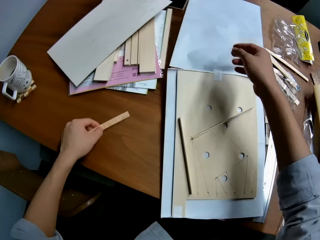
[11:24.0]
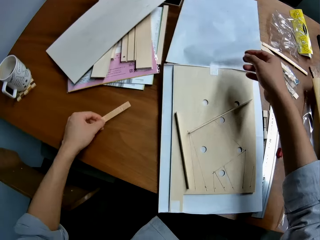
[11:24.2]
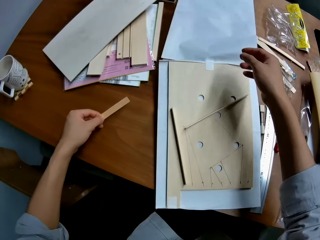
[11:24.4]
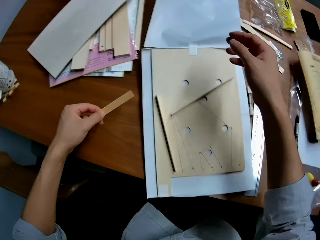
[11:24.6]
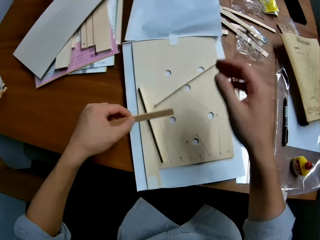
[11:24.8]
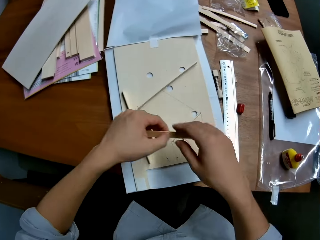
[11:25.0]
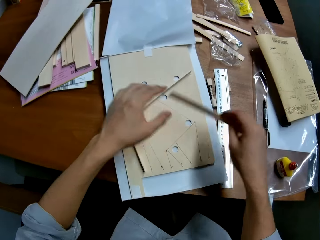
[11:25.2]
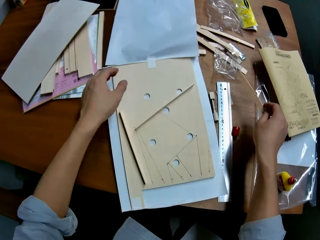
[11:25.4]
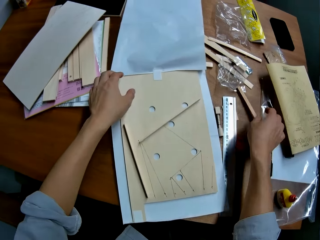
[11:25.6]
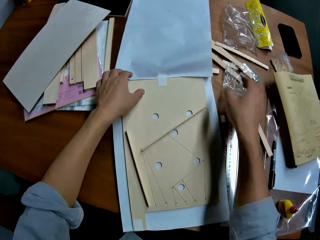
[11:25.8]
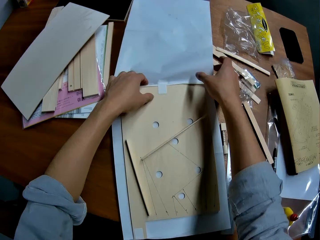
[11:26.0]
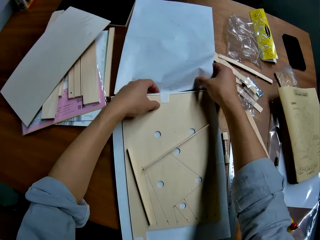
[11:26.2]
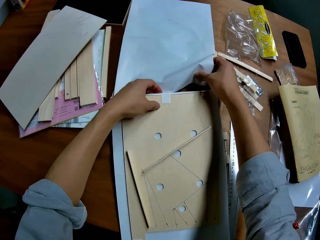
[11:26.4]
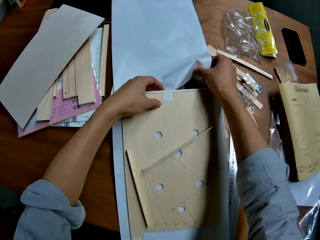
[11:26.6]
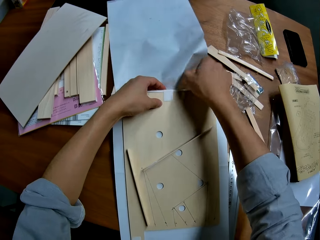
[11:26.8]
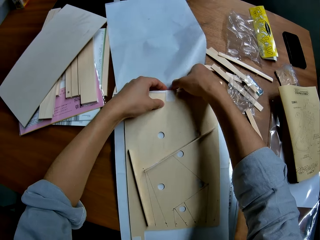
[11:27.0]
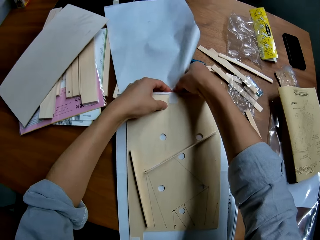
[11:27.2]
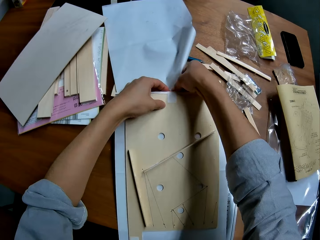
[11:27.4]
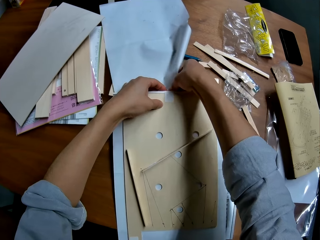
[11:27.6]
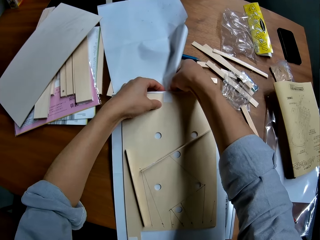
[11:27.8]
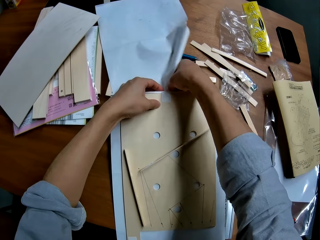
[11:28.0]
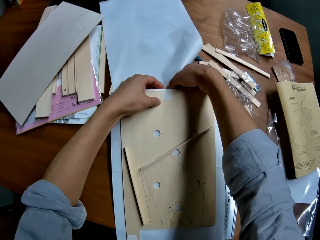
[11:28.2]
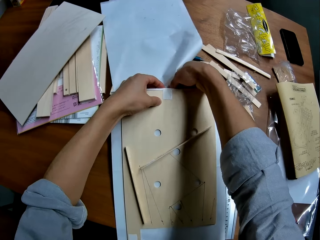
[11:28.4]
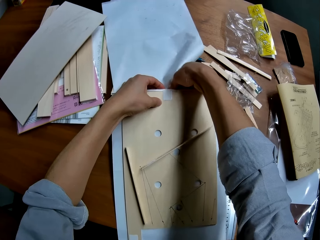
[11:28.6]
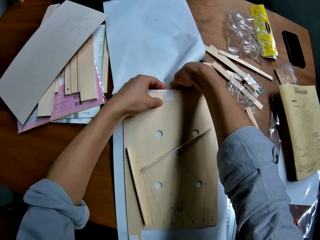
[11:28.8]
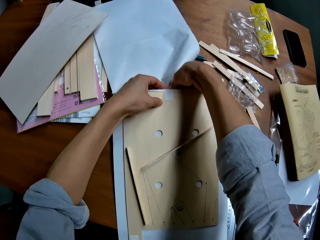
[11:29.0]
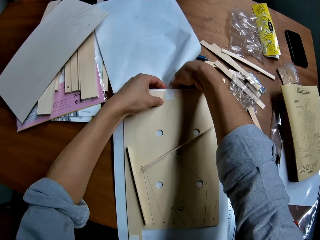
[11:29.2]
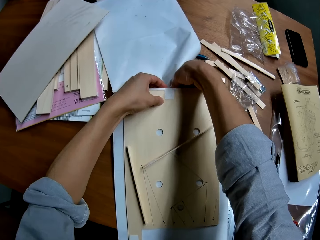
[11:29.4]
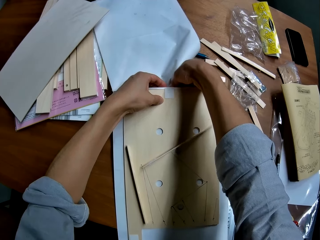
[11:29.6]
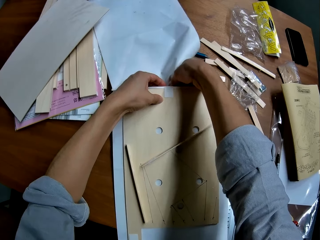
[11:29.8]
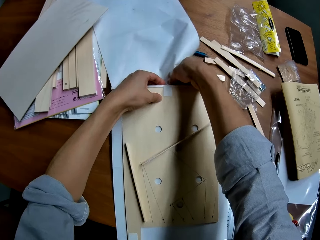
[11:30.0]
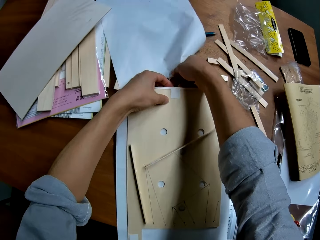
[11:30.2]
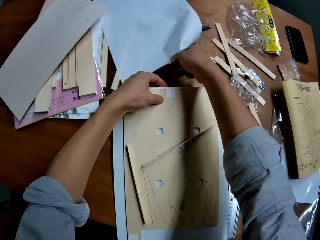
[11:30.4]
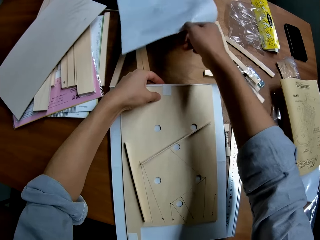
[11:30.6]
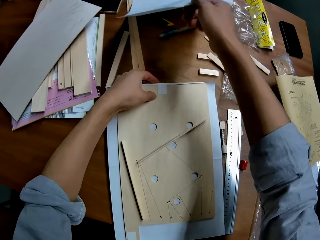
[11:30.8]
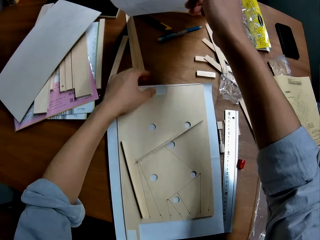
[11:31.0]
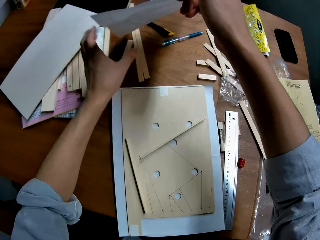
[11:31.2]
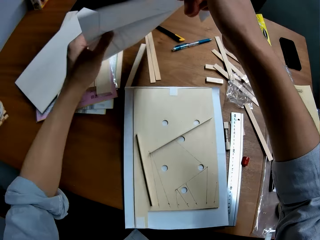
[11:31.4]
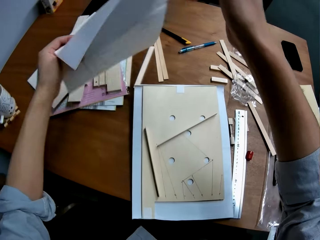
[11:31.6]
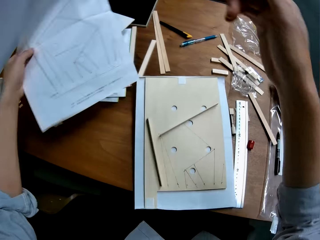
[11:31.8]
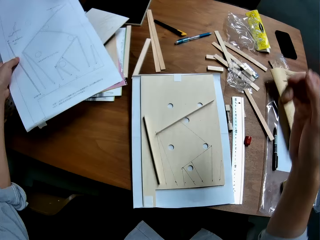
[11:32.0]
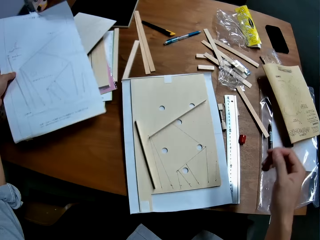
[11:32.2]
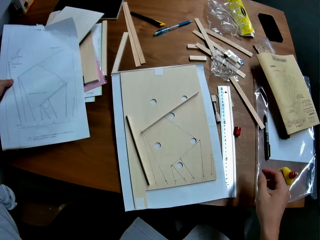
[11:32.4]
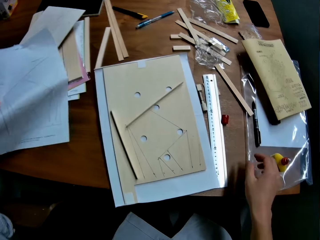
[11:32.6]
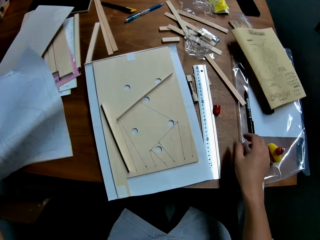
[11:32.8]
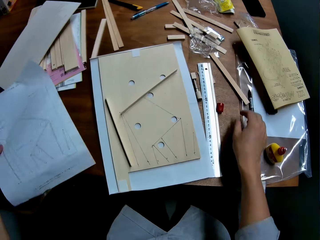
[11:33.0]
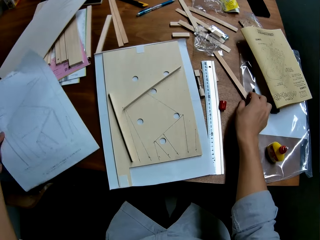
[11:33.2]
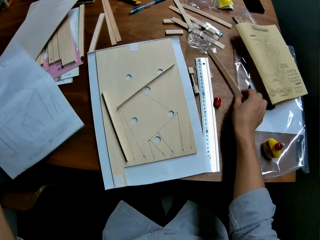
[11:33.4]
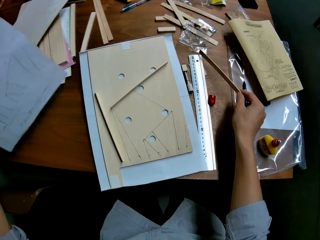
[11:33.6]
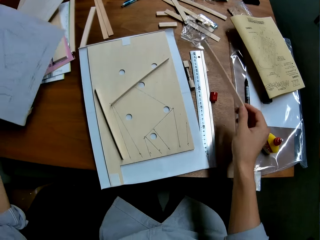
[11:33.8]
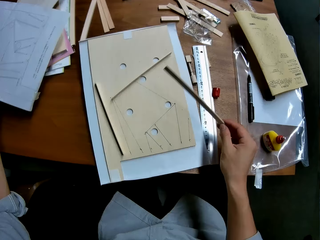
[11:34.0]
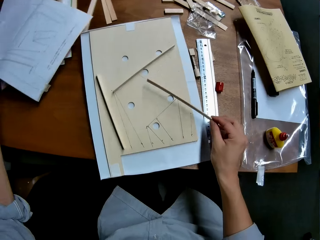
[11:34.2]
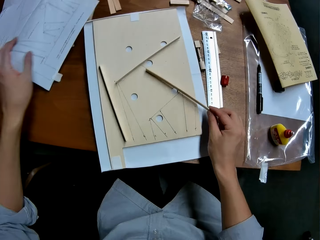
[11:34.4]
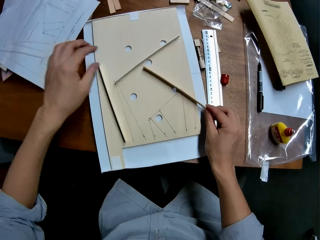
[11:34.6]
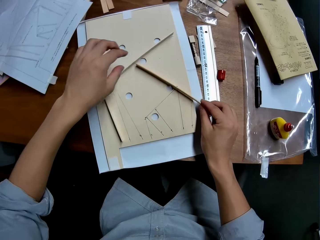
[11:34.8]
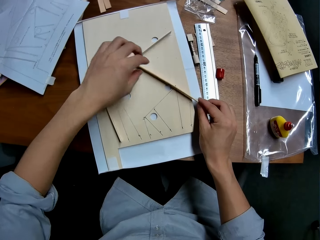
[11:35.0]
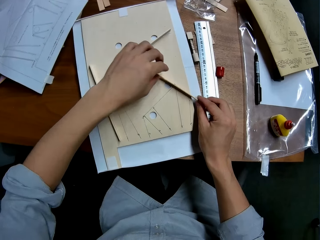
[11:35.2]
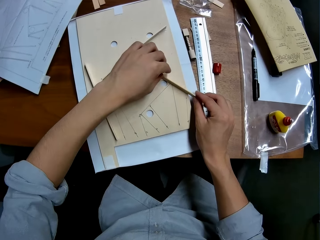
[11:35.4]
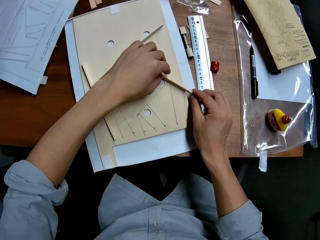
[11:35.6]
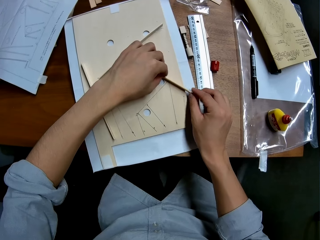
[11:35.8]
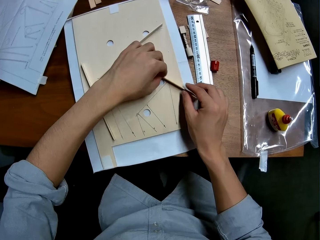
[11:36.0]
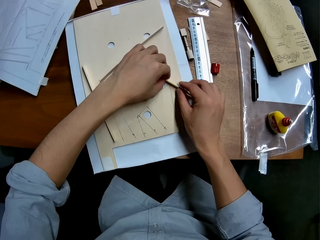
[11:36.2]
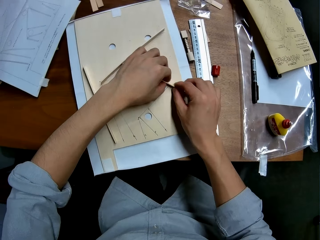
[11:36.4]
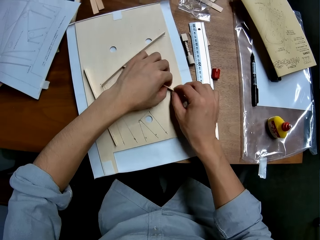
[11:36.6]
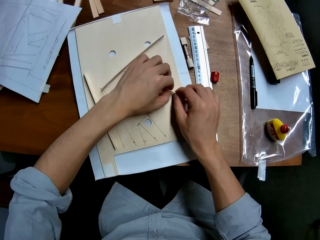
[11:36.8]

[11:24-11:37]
The camera wearer passes the piece of wood from his left hand to his right hand. He drops the piece of wood on the table. He holds the woodwork on the table with his left hand. He detaches a paper from the woodwork on the table with his right hand. He passes the paper from his right hand to his left hand. He holds the paper with his left hand. He picks up the piece of wood from the table with his right hand. He drops the paper on the table. He places the piece of wood in his right hand on the woodwork on the table.

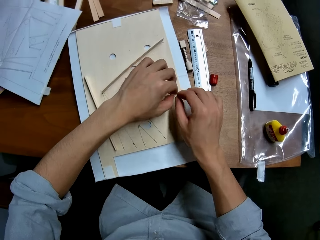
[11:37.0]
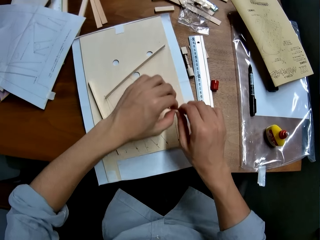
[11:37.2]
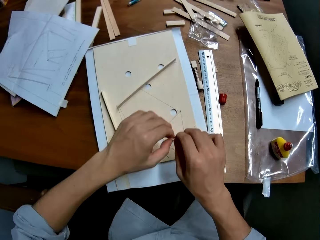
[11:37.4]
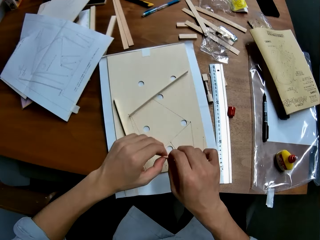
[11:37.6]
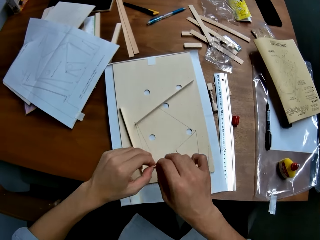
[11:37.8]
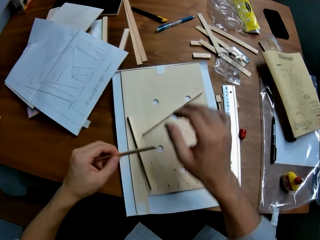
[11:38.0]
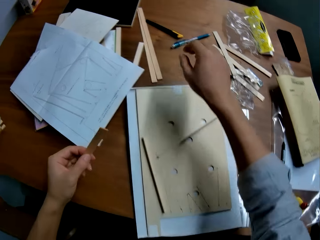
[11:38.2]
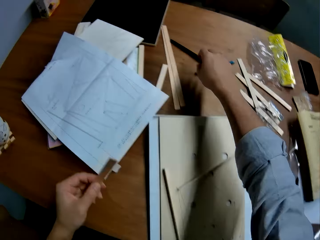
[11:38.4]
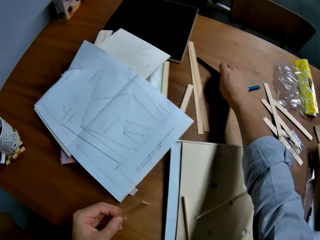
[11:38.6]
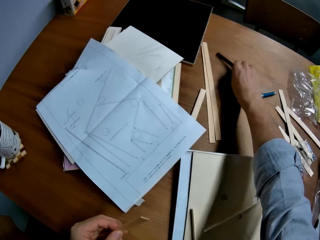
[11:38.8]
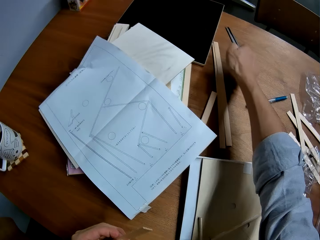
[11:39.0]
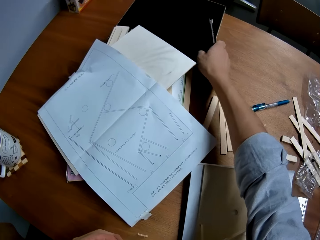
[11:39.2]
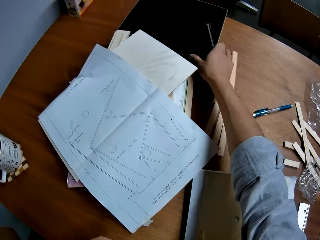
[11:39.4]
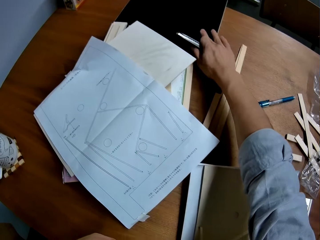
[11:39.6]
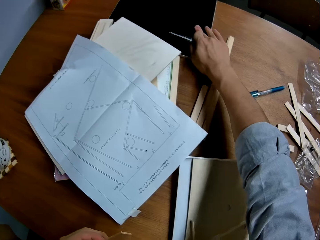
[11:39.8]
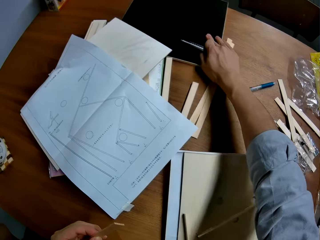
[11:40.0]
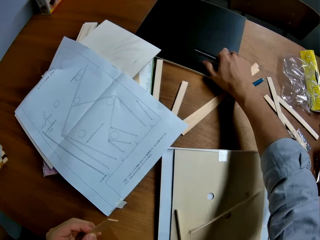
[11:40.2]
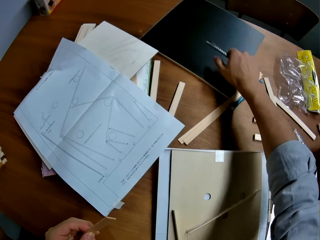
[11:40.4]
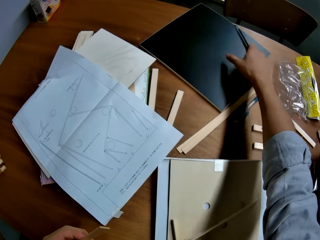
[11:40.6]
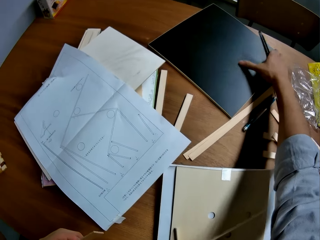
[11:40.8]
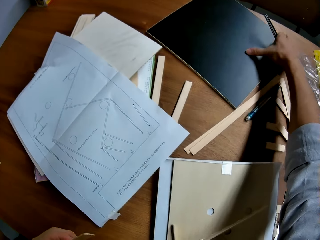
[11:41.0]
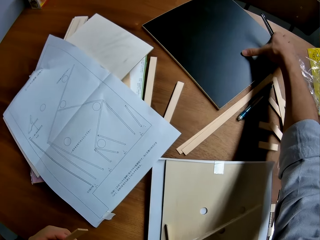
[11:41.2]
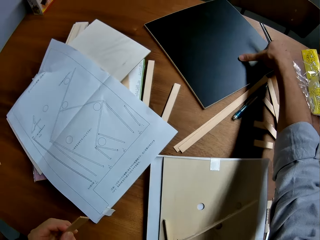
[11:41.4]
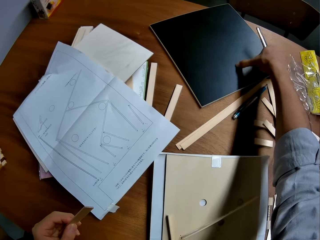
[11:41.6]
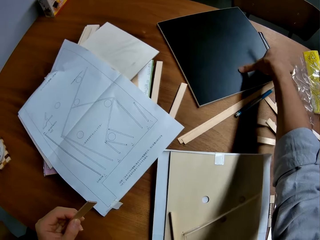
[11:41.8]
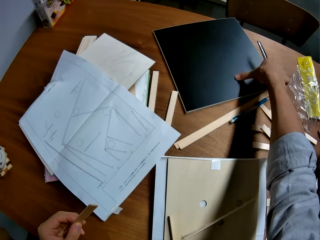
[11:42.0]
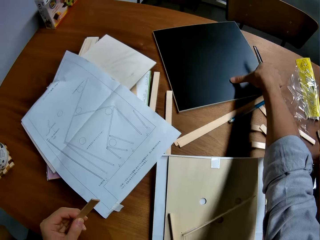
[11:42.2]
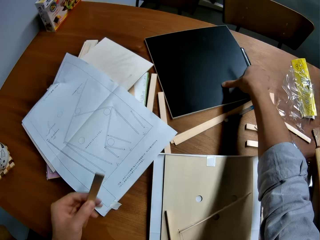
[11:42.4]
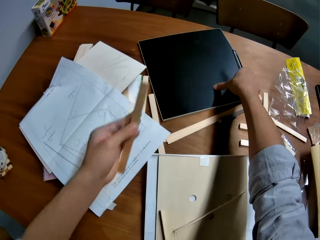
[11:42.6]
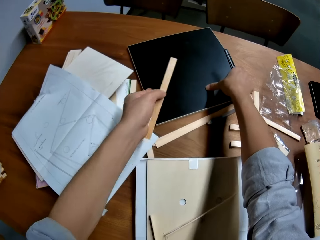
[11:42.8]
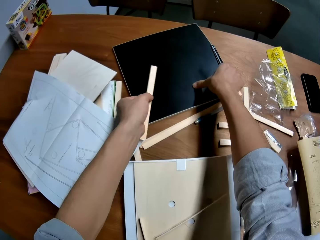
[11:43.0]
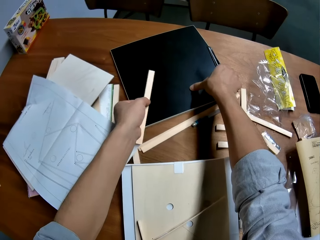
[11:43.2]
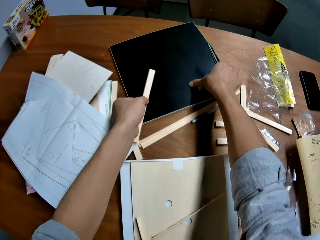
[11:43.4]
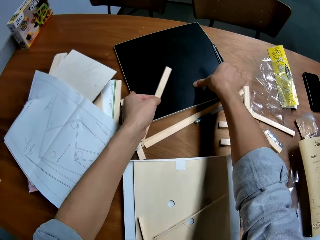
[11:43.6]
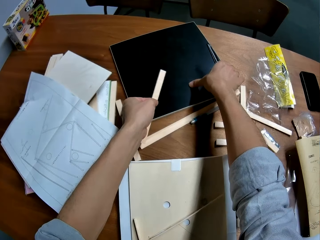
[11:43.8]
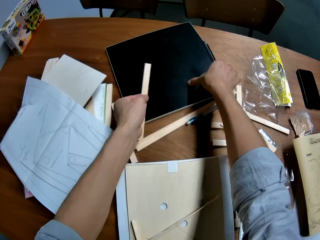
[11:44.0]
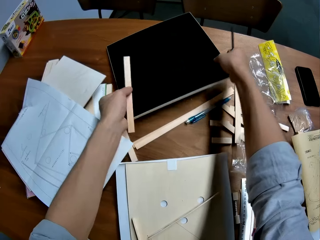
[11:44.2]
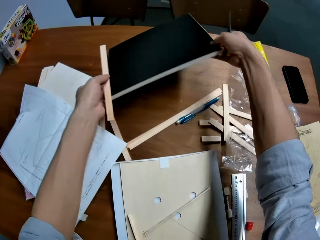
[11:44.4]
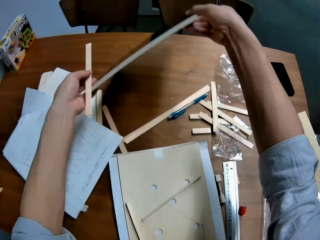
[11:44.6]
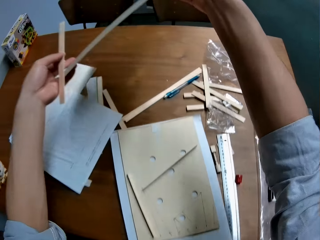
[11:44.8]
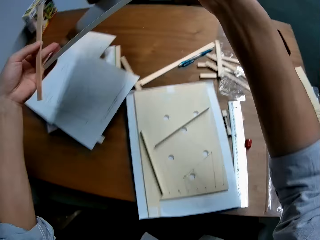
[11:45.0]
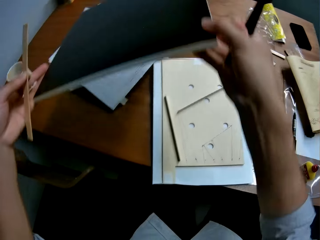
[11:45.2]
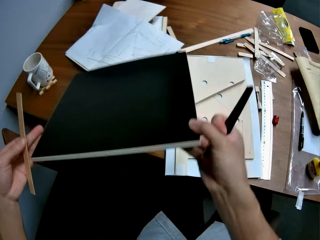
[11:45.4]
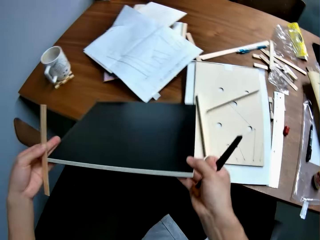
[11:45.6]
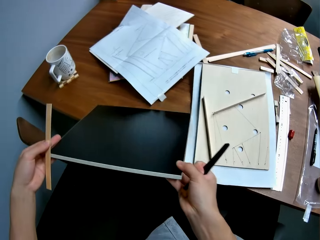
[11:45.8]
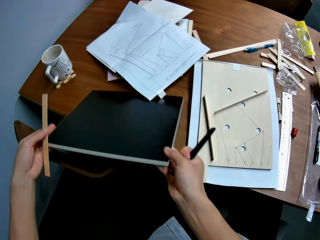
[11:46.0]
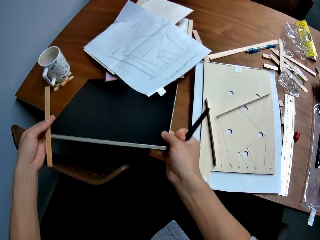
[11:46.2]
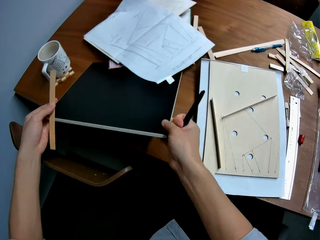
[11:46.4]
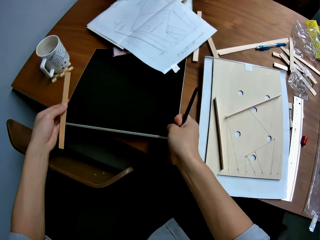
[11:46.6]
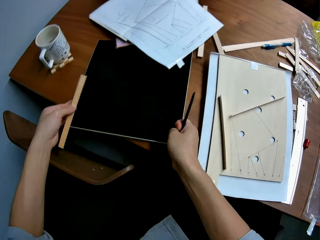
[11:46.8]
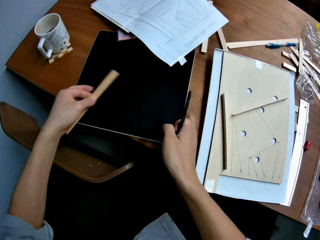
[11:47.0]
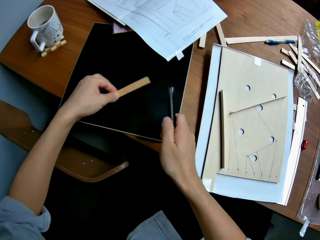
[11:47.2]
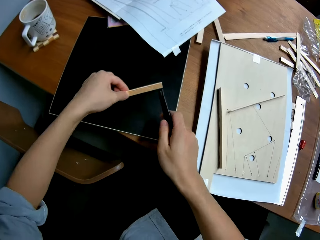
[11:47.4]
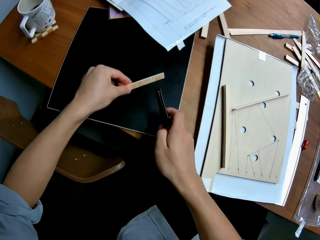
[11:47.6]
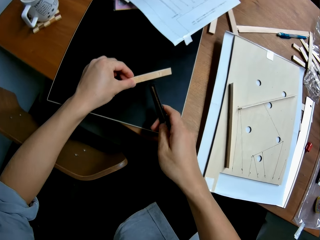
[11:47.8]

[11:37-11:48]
The camera wearer picks up the piece of wood from the woodwork with both his hands. He holds the piece of cardboard with his hands. He picks up a cutter blade from the table with his right hand. He pulls a cutting sheet on the table with his right hand. He picks up the piece of wood on the table. He picks up the cutting sheet from the table with both his hands and drops the cutting sheet on the table. He puts the piece of wood on the table.
